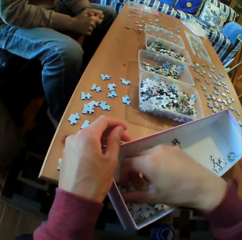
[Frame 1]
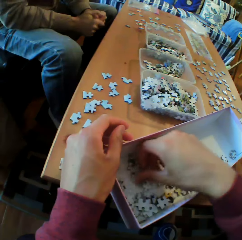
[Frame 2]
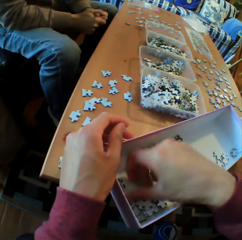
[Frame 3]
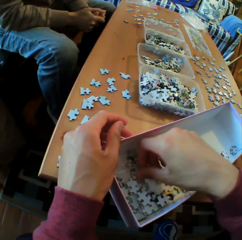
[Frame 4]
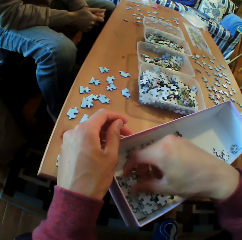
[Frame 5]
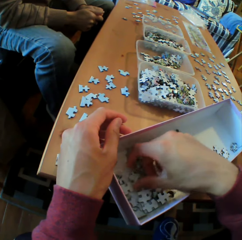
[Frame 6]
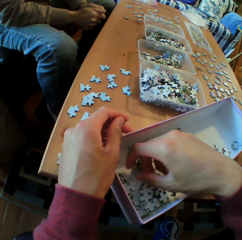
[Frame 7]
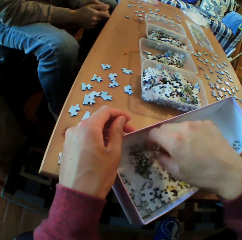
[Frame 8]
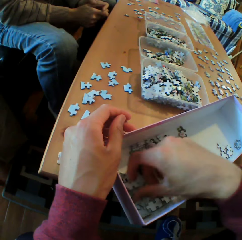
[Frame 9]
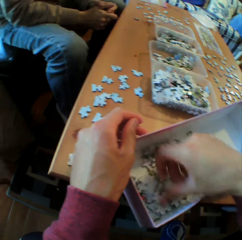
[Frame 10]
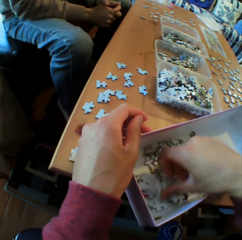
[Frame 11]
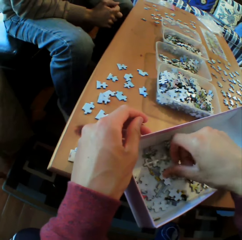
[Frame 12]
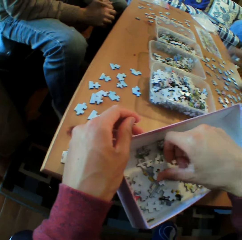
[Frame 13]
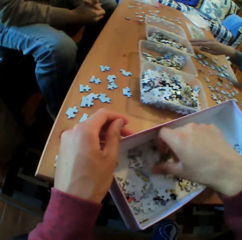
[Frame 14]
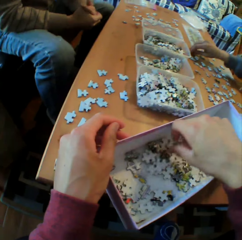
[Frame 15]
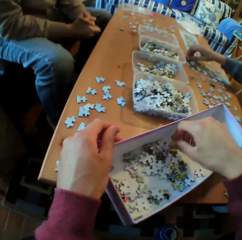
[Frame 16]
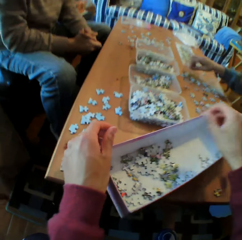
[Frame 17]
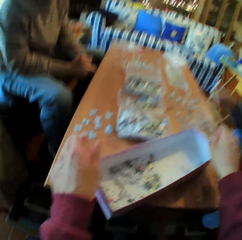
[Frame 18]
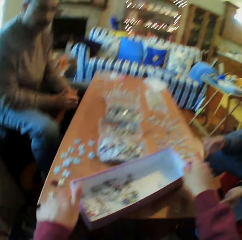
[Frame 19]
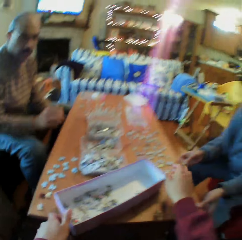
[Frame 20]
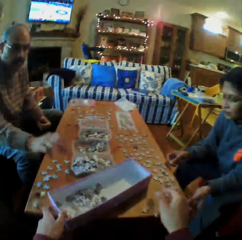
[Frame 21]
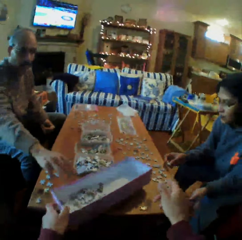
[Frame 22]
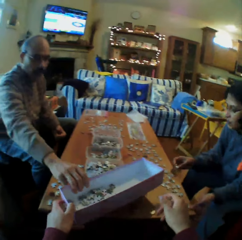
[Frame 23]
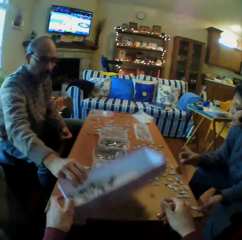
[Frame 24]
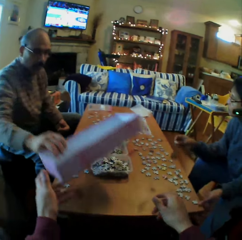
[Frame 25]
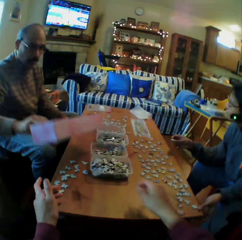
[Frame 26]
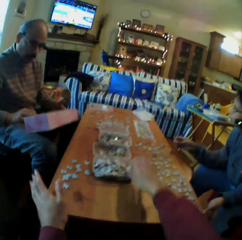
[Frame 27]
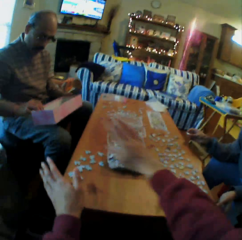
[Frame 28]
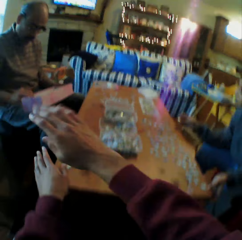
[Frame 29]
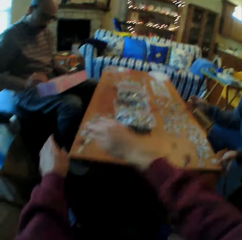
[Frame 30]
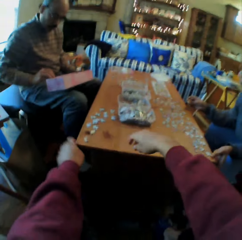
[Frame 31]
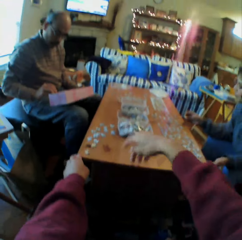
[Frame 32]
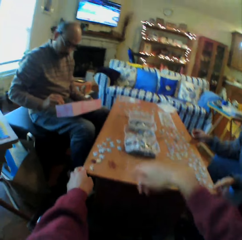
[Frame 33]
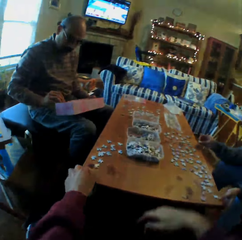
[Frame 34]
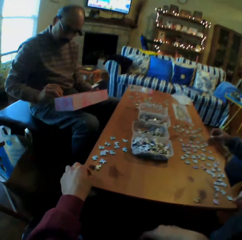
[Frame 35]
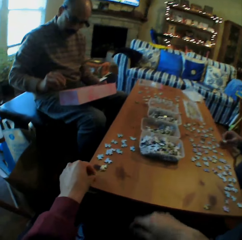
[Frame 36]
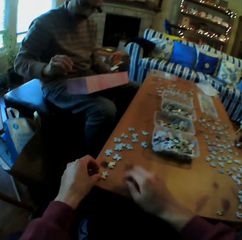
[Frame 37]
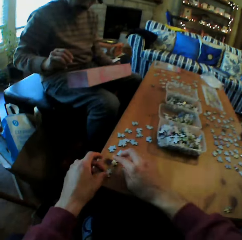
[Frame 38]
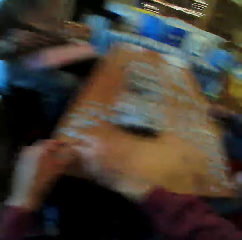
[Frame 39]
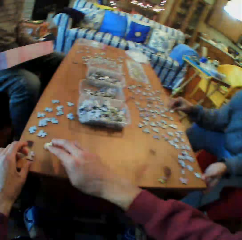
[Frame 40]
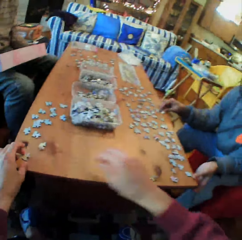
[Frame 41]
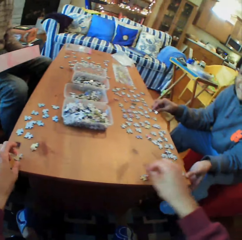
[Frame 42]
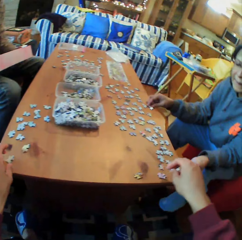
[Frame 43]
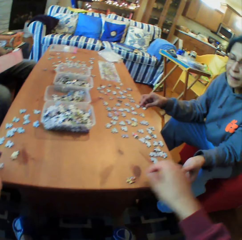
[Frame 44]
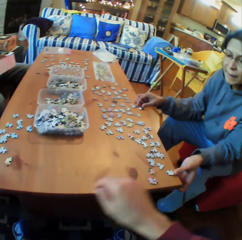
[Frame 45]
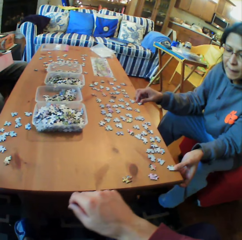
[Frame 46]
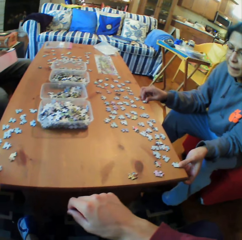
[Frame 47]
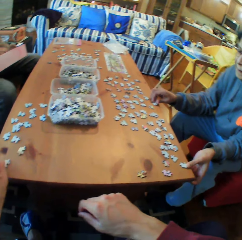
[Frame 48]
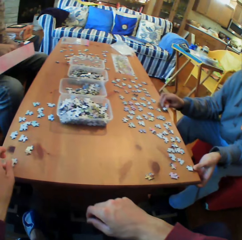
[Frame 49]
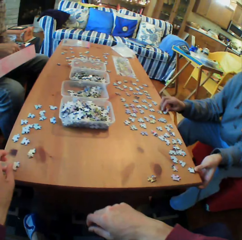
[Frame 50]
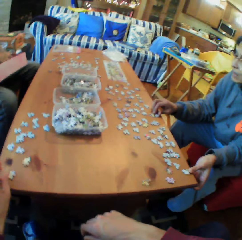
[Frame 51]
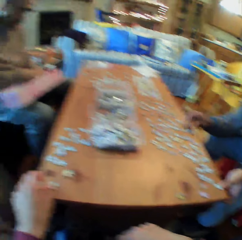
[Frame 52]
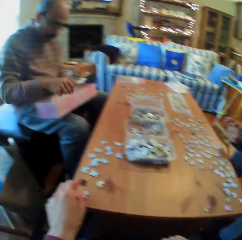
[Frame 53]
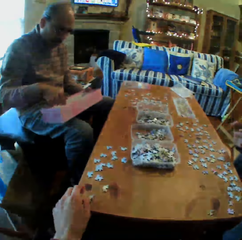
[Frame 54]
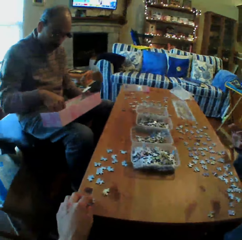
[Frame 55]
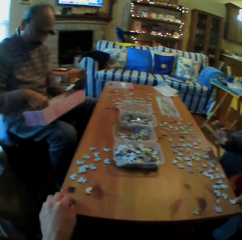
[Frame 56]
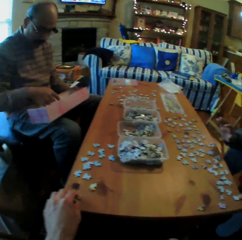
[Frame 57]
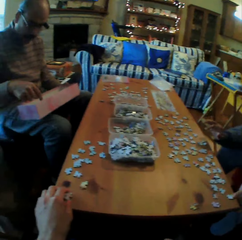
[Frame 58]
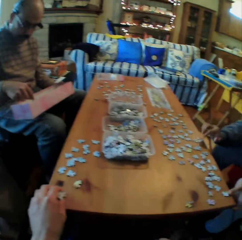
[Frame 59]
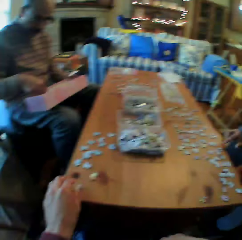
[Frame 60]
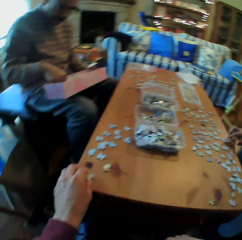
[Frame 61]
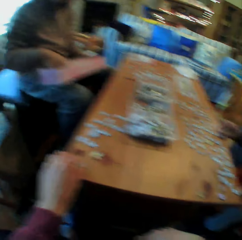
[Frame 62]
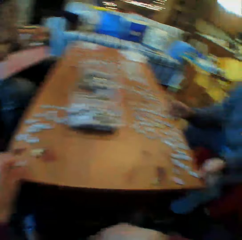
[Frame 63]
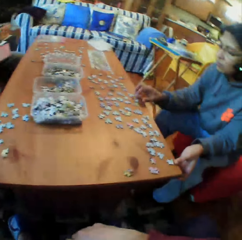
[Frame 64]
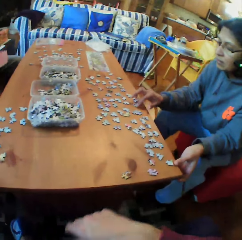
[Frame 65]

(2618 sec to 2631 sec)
The camera wearer chooses puzzle pieces. A man picks up the box. The camera wearer converses with the man. They pick up the pieces of paper from the table. They look at a woman.

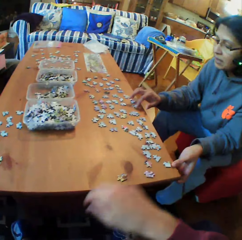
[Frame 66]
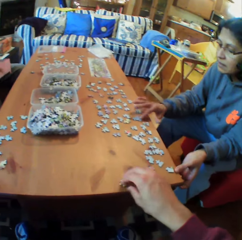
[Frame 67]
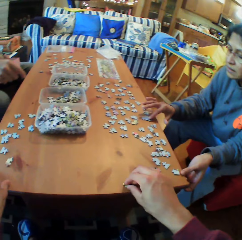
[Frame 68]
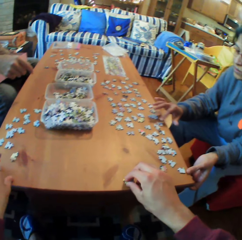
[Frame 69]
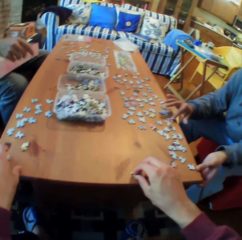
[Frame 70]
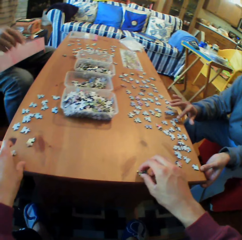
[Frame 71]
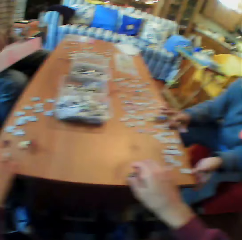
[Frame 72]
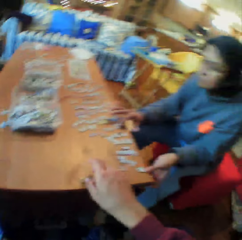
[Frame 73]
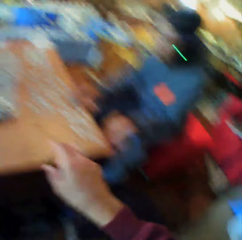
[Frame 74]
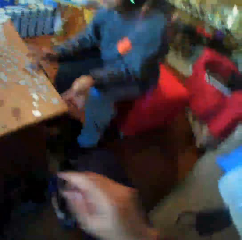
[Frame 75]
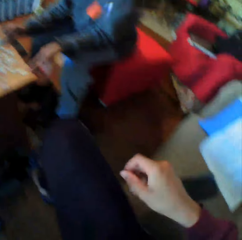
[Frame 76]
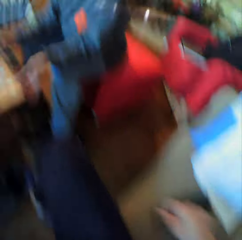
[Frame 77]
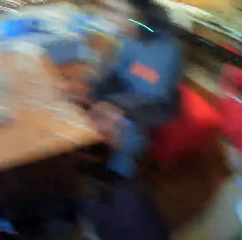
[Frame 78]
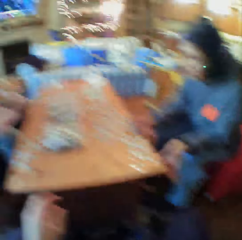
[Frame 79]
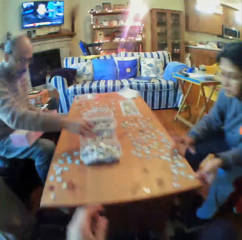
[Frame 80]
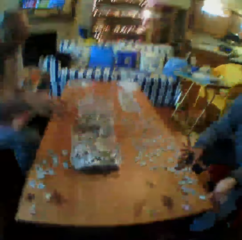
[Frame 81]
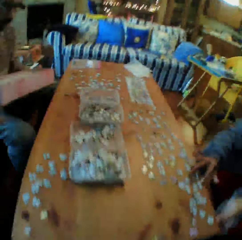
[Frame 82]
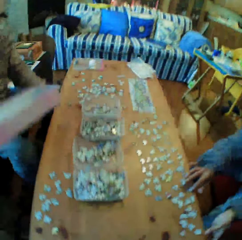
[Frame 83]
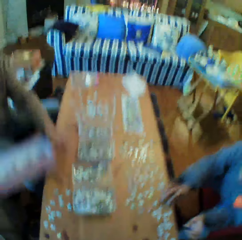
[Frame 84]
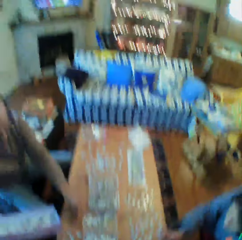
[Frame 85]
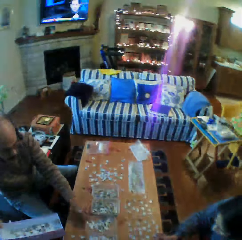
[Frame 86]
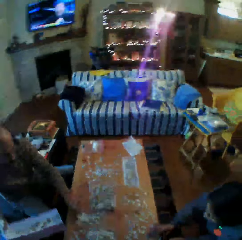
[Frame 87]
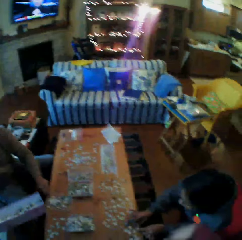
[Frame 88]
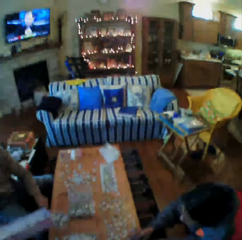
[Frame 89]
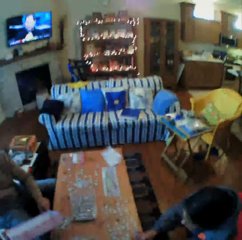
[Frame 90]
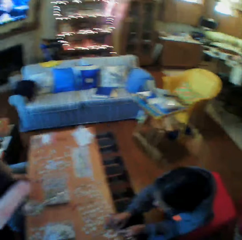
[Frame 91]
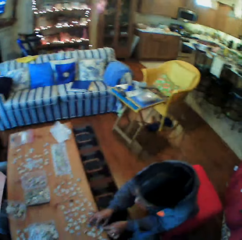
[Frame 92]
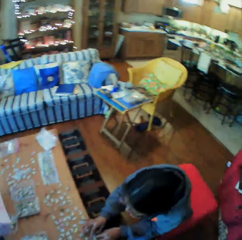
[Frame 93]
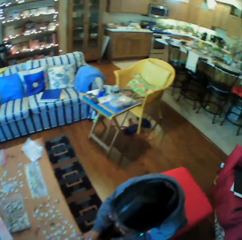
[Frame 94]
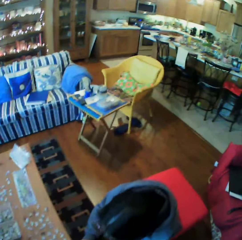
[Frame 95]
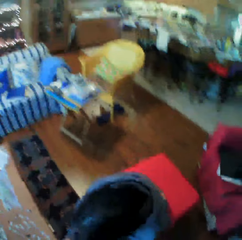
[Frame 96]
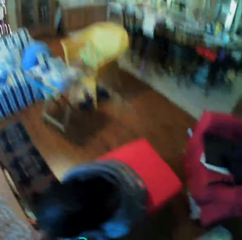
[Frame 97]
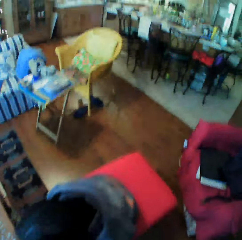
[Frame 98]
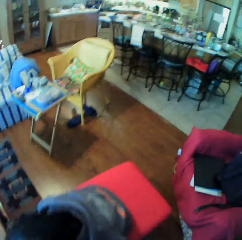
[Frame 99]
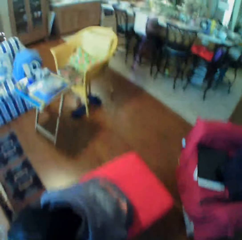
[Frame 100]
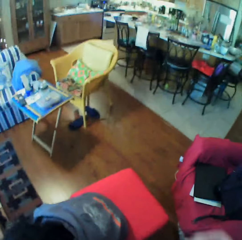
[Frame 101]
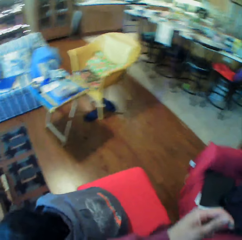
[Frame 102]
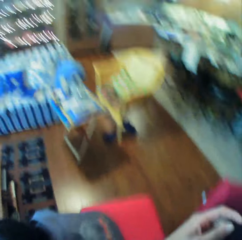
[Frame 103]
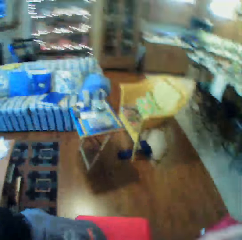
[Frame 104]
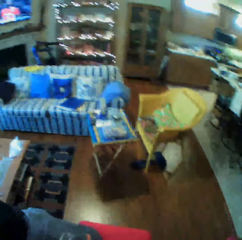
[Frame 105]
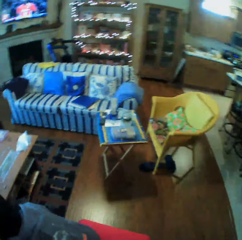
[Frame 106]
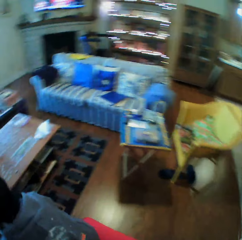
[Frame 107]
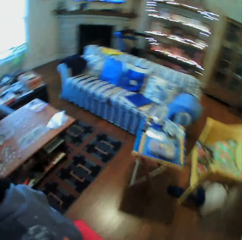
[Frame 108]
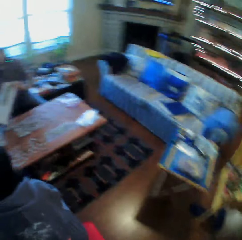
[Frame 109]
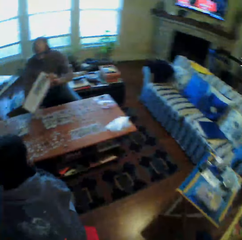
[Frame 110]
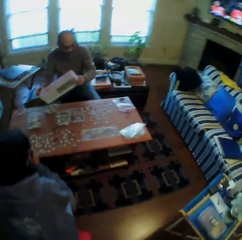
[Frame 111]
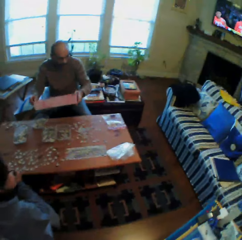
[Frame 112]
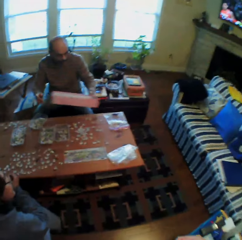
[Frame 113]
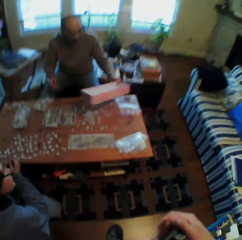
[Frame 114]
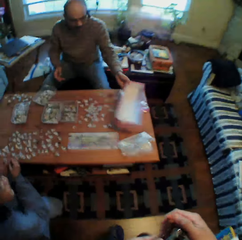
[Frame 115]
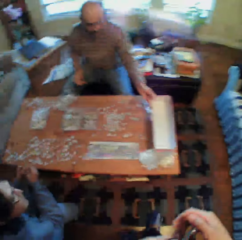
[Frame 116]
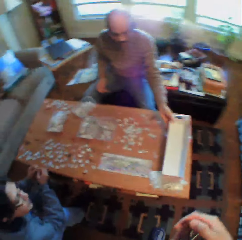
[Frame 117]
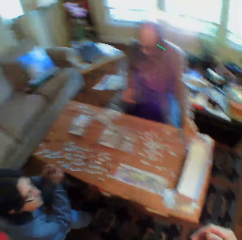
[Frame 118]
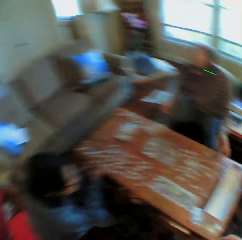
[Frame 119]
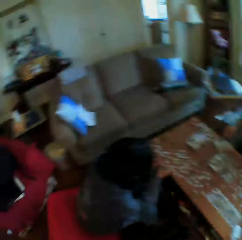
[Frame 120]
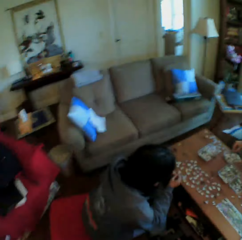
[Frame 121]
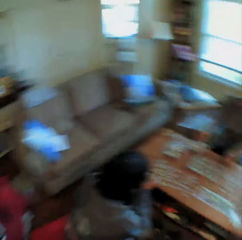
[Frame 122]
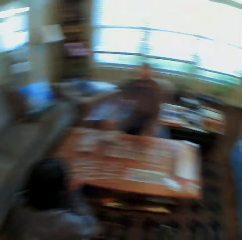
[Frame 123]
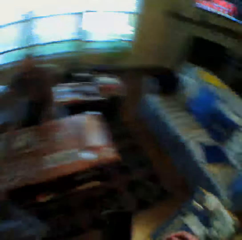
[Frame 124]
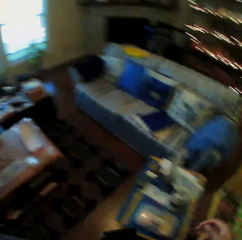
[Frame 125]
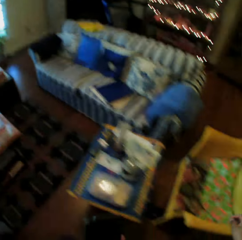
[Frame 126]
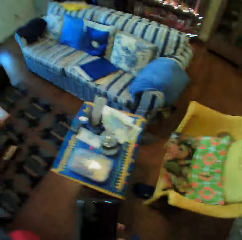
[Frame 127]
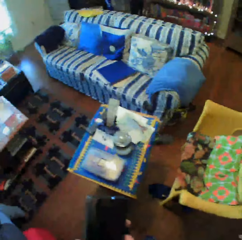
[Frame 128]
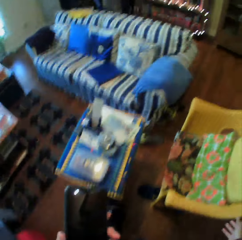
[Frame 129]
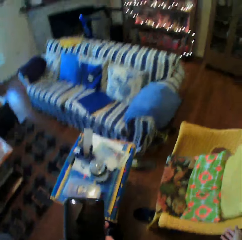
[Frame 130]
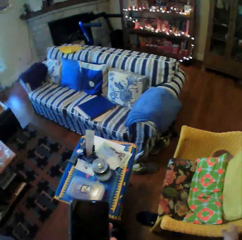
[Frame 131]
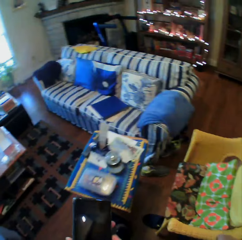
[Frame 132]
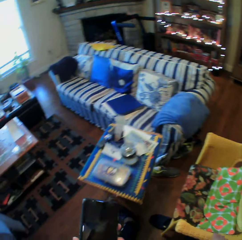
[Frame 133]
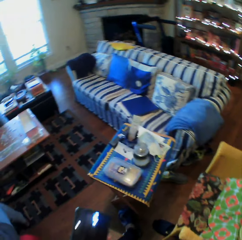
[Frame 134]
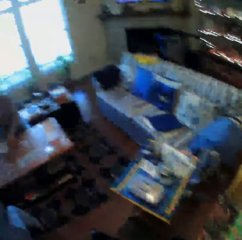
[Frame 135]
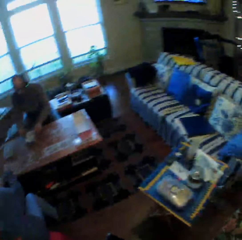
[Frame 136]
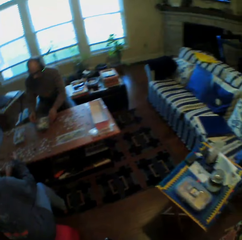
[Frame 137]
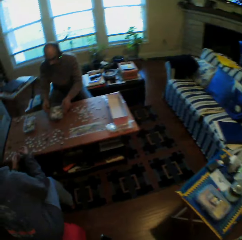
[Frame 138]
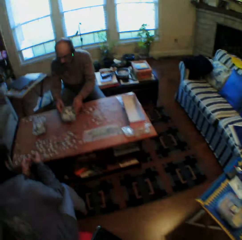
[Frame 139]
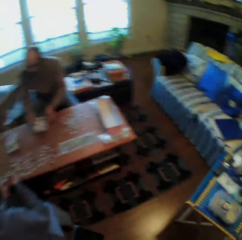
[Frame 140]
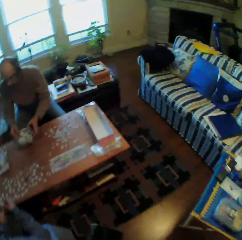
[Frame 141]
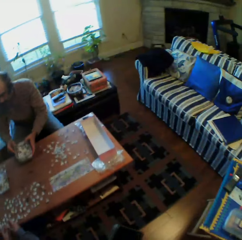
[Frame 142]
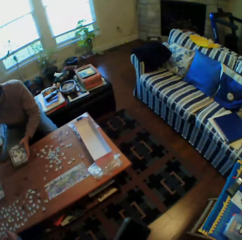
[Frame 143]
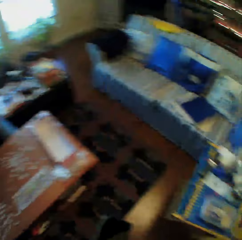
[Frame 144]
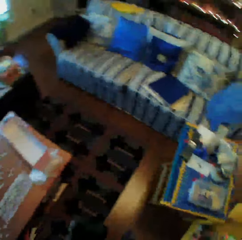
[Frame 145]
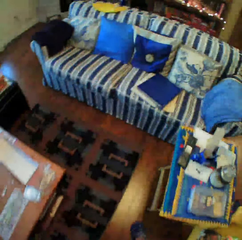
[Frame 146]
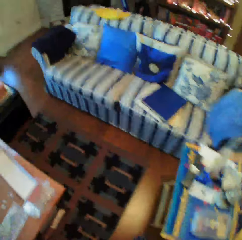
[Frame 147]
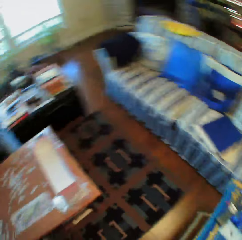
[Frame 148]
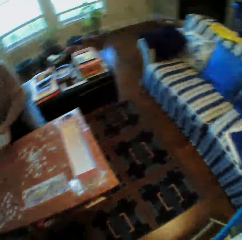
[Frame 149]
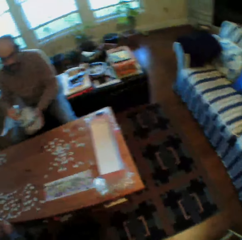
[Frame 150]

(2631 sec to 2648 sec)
The camera wearer picks up the pieces of paper from the table. A person talks. The camera wearer looks around the room. He stands. He walks around the room. He uses his phone.
